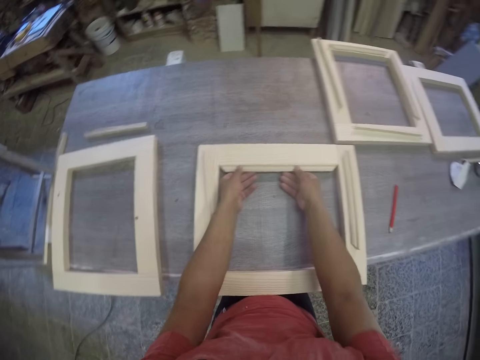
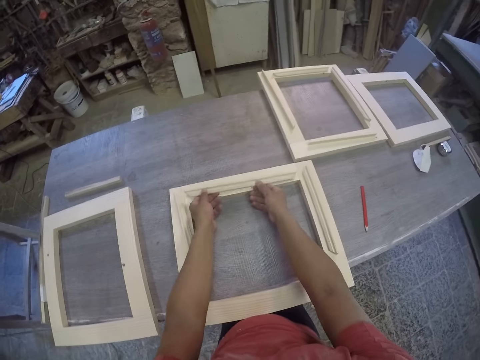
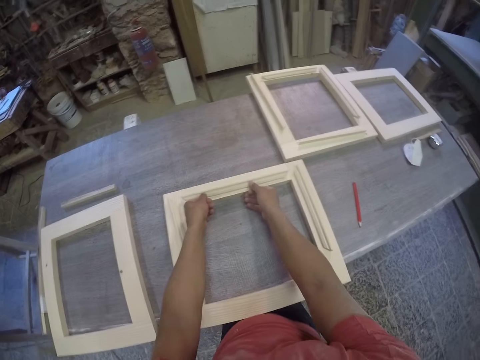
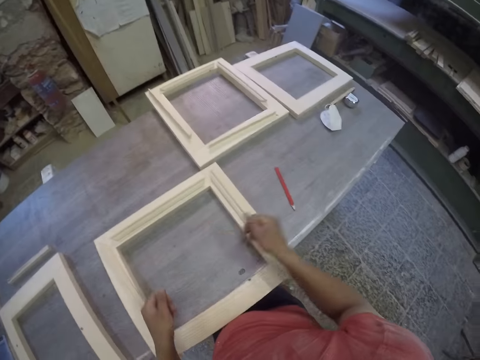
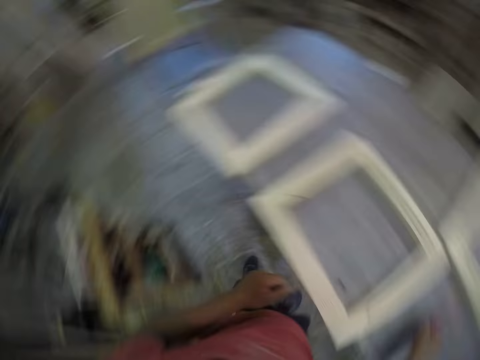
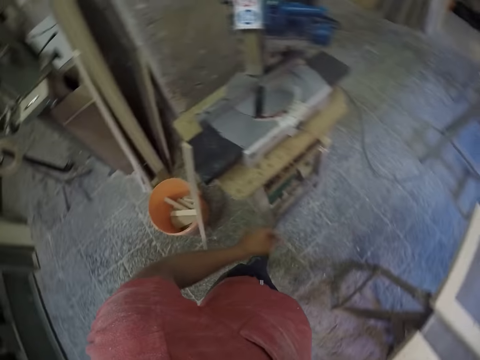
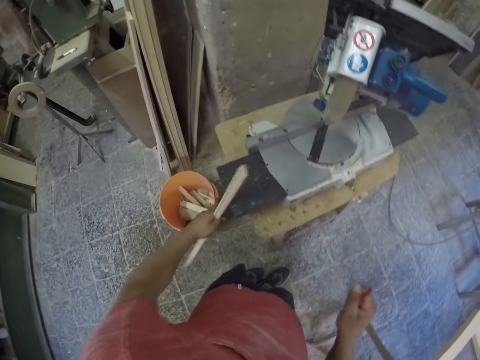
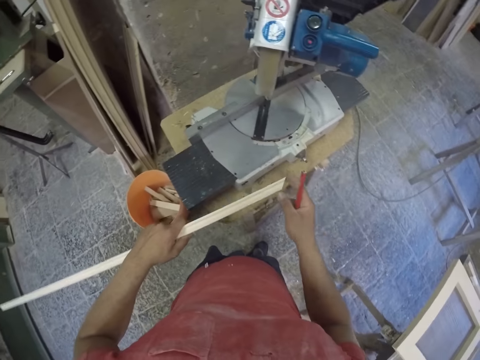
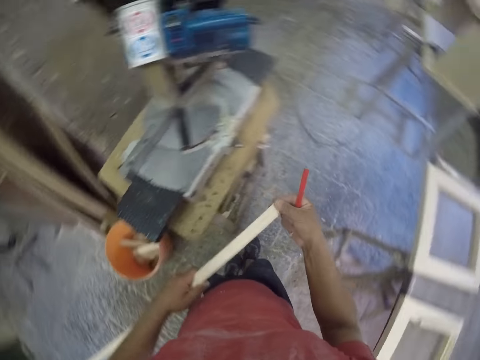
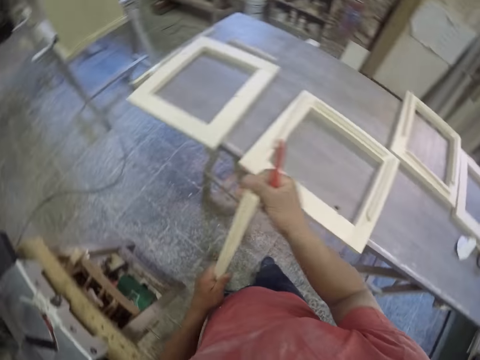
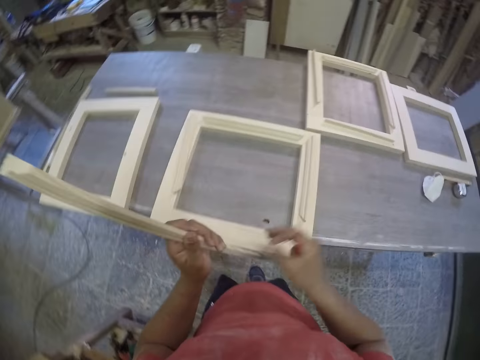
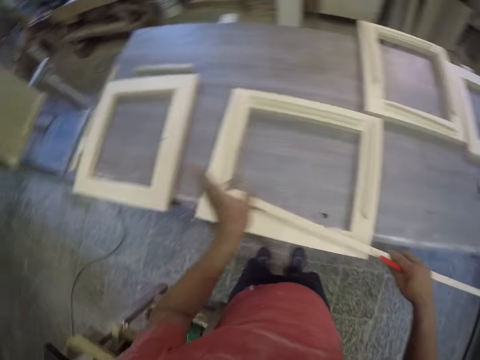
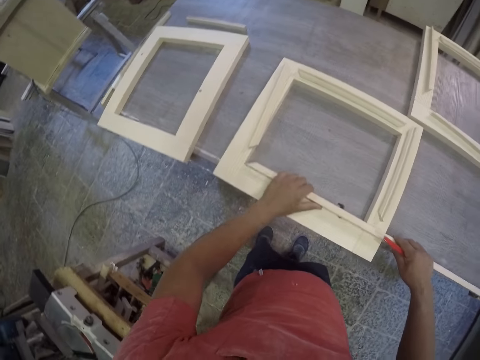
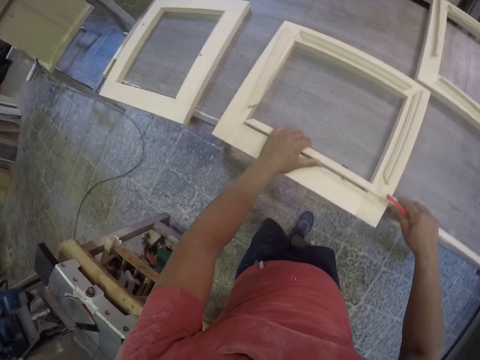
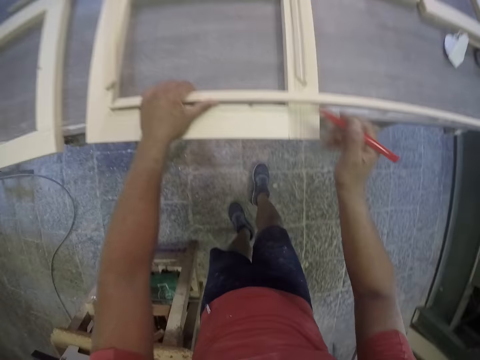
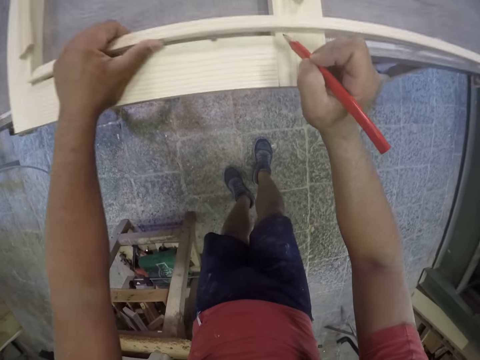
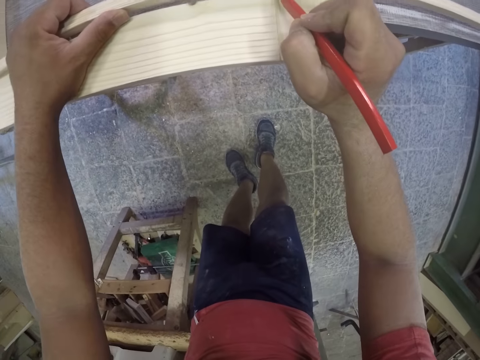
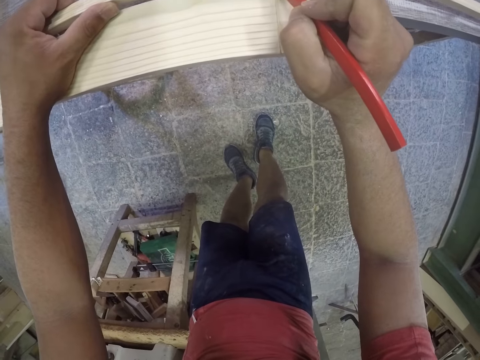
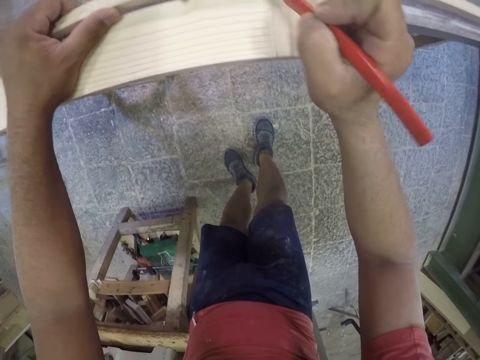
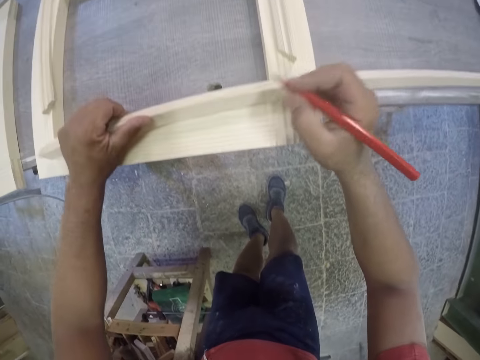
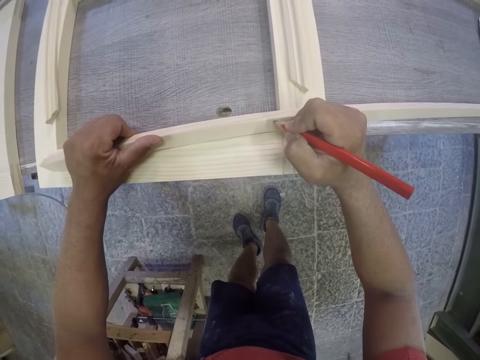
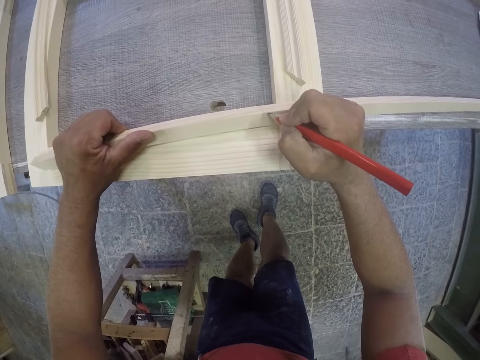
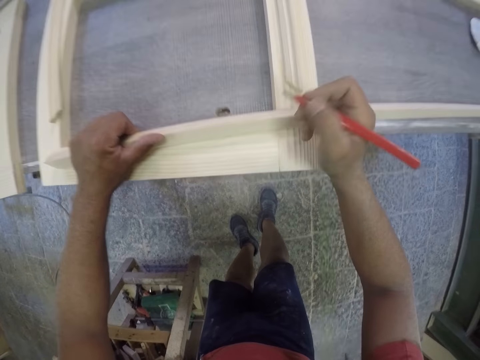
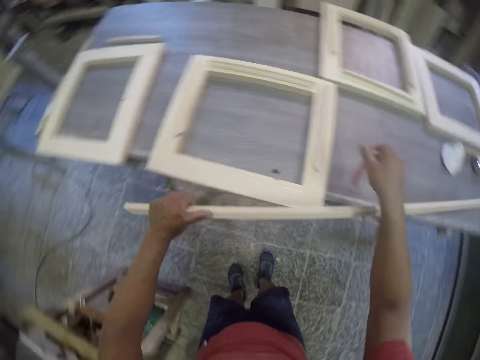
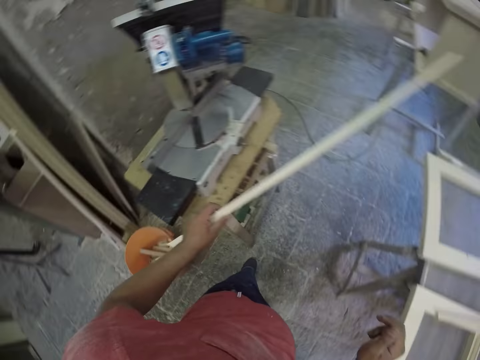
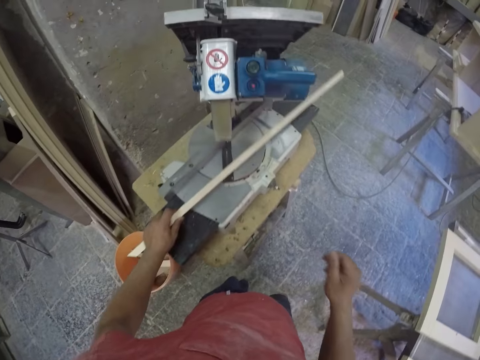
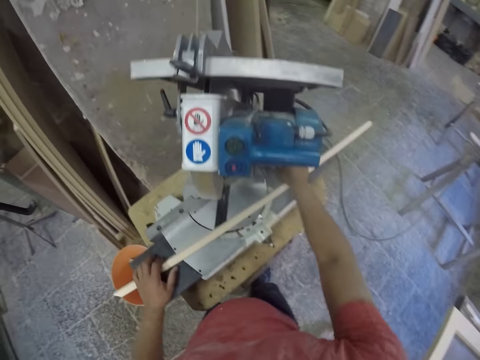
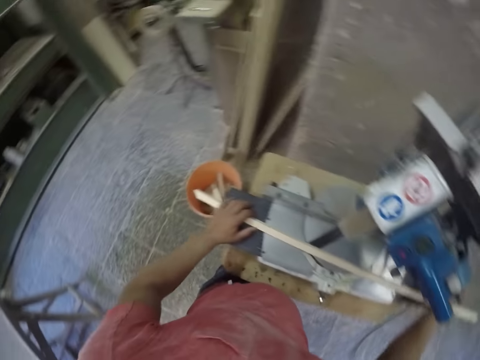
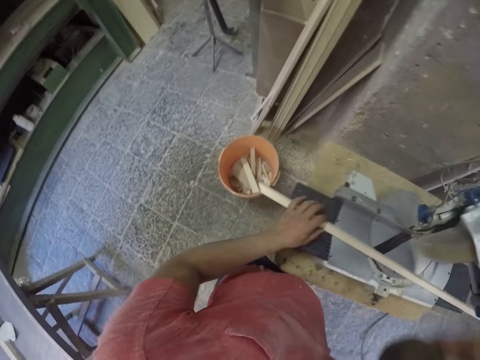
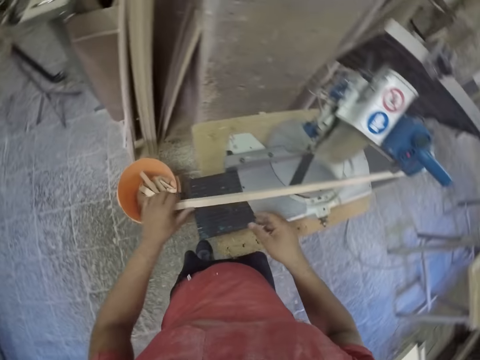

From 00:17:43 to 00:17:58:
The camera wearer picks a pencil. They pick a piece of wood or timber. They hold the piece of wood. They fix the piece of wood on the frame. They measure the required timber length in the frame. They put a mark on the piece of wood with the pencil. They drop the pencil and turn around. They place the piece of wood on a cutting machine. They cut the timber in a chop saw.

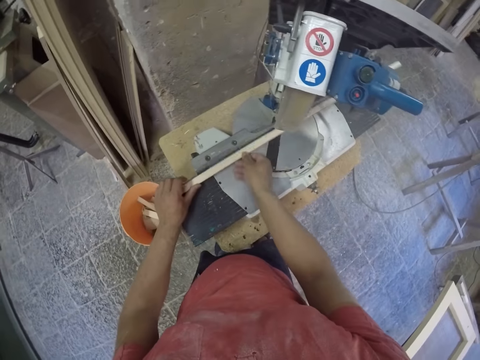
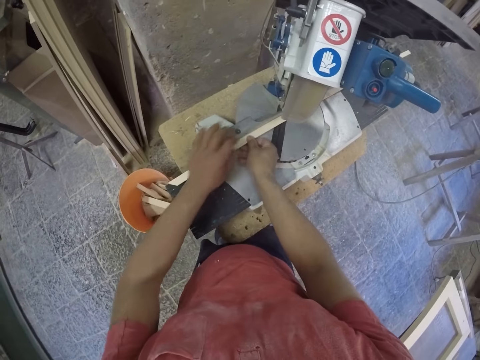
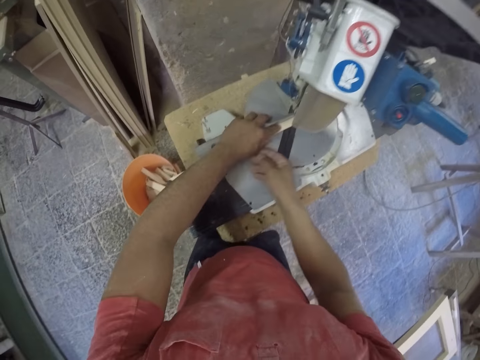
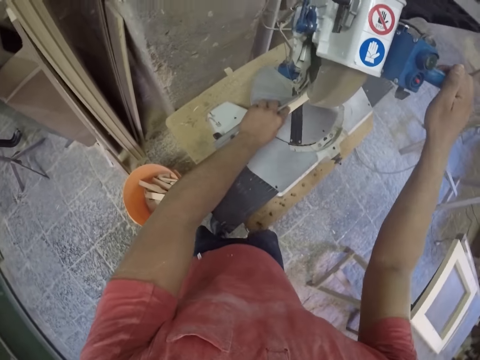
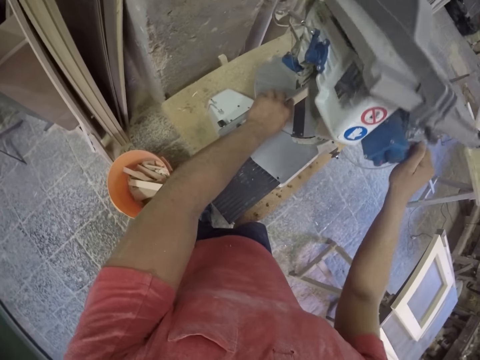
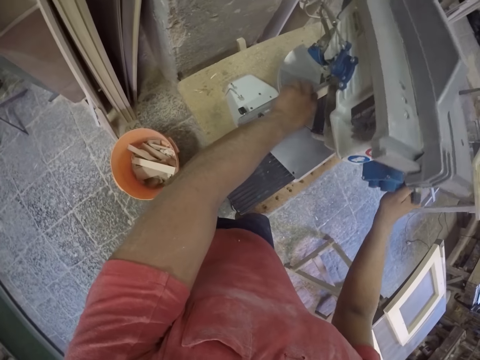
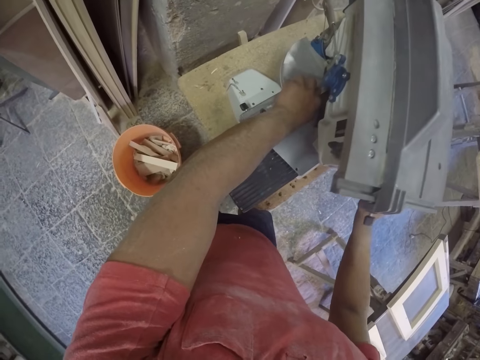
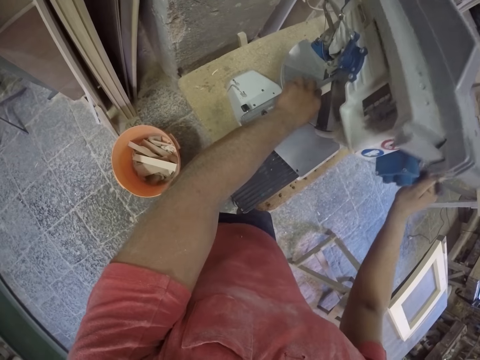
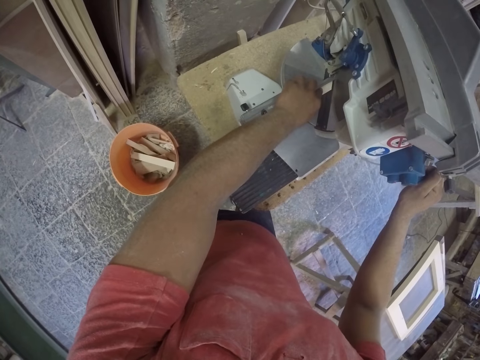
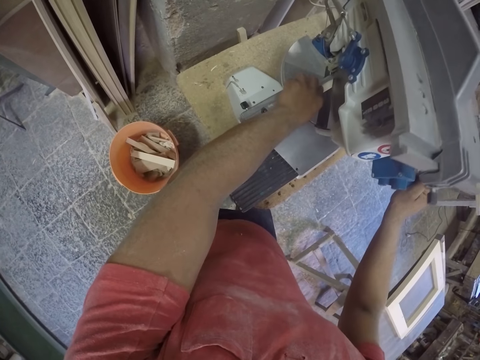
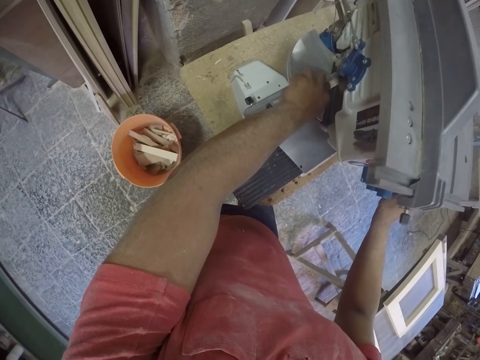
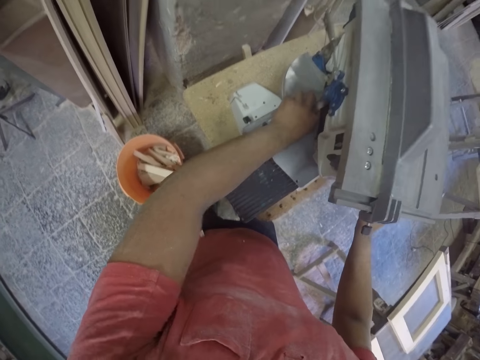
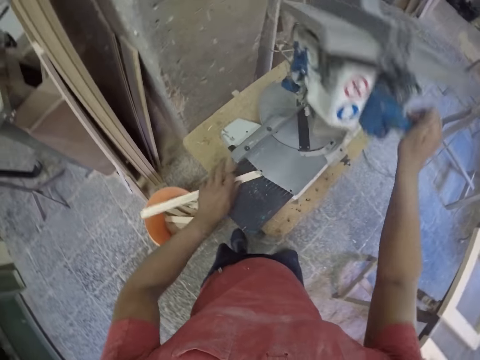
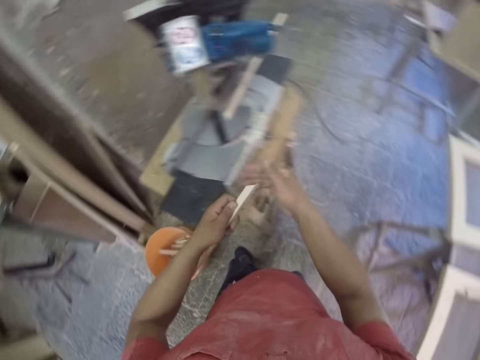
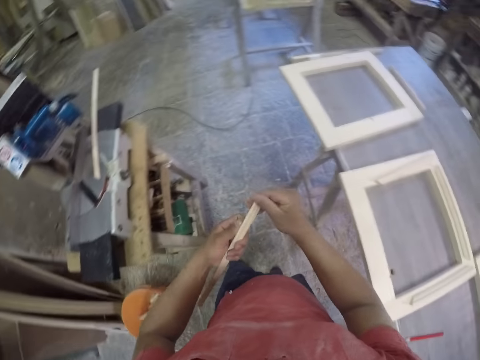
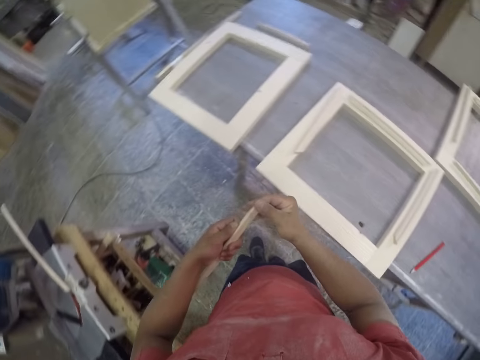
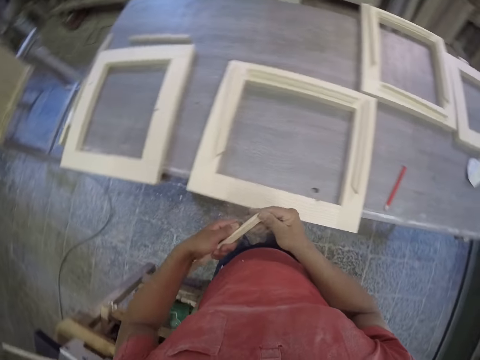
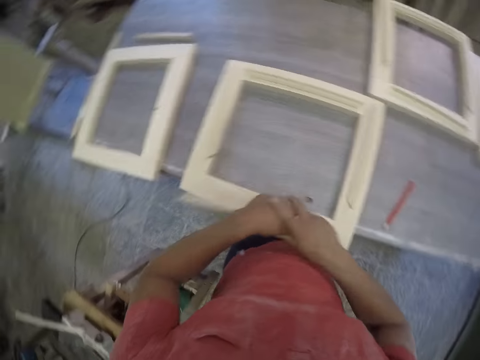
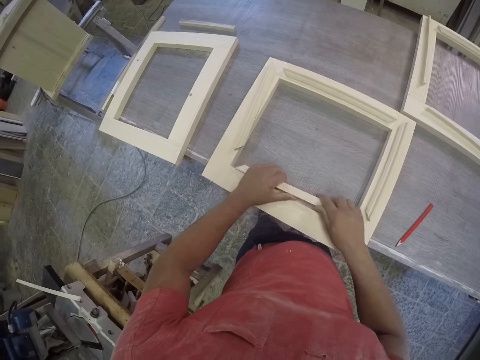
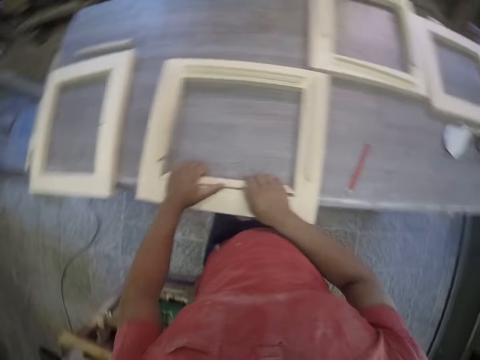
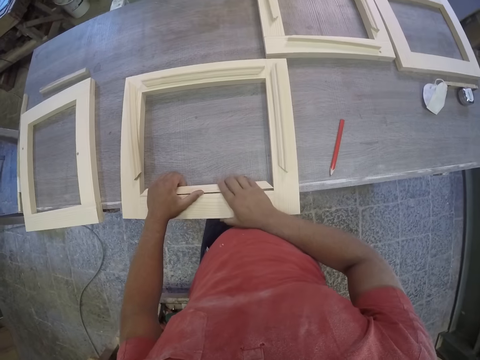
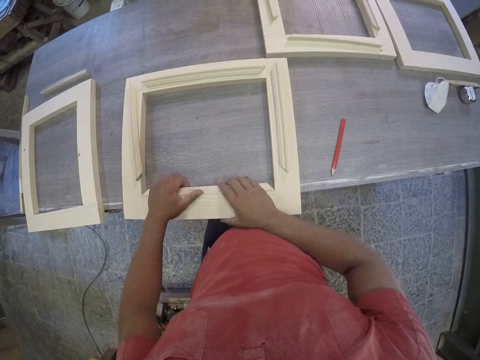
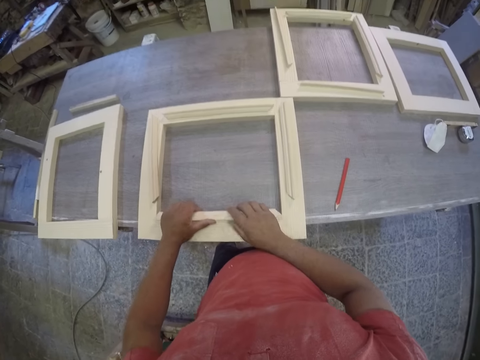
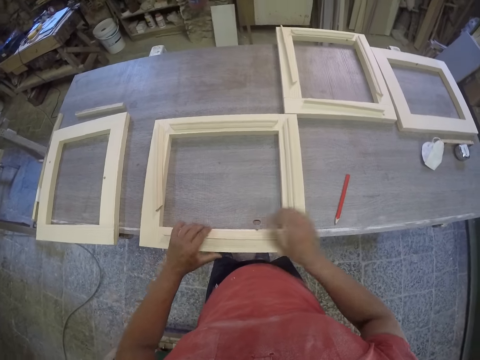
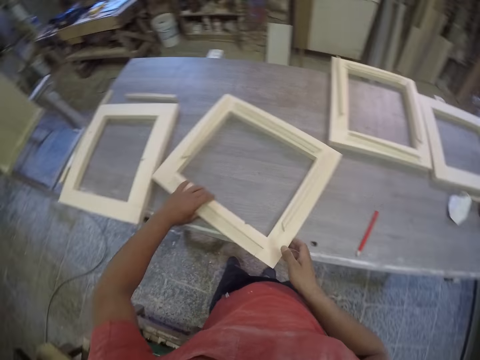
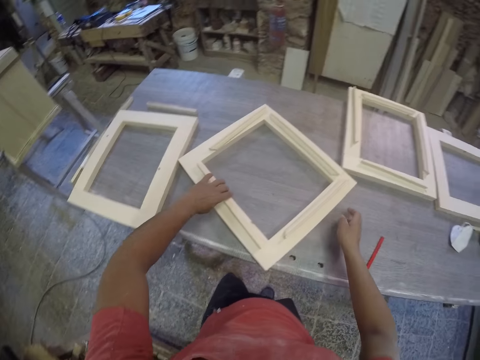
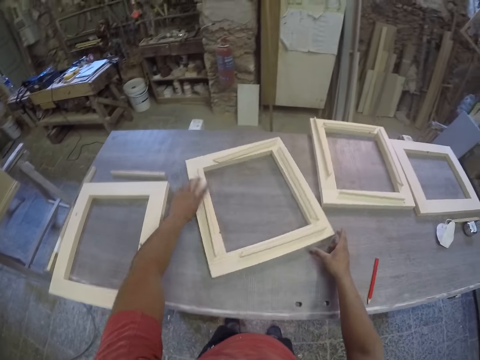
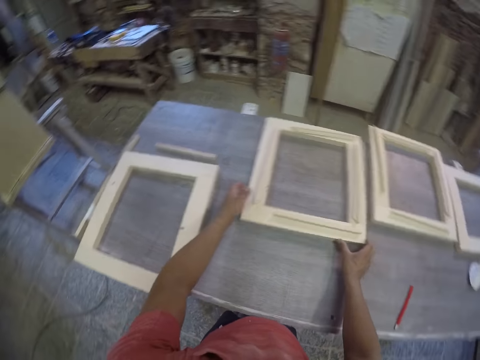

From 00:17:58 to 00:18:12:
The camera wearer holds the machine and presses the machine to cut the wood. They hold a piece of wood. They fix the piece of wood on the frame. They push the frame aside. They arrange the frames.
